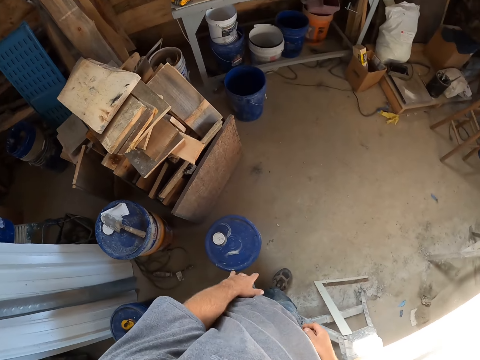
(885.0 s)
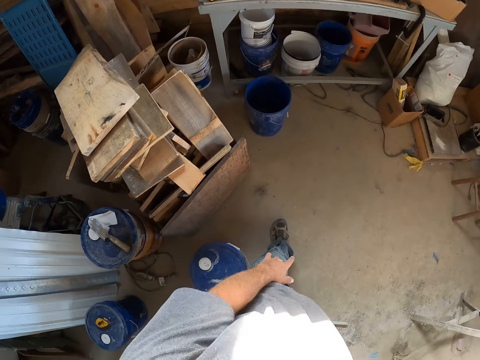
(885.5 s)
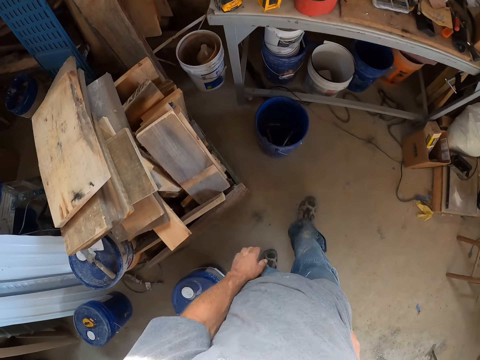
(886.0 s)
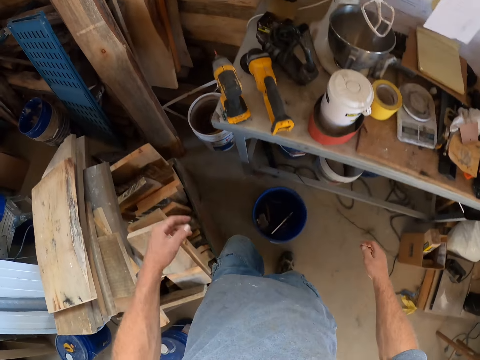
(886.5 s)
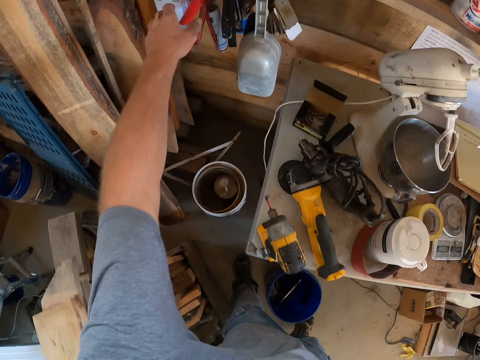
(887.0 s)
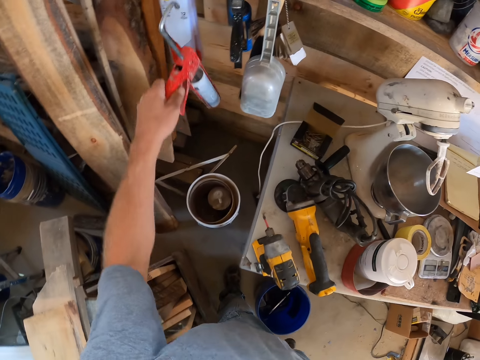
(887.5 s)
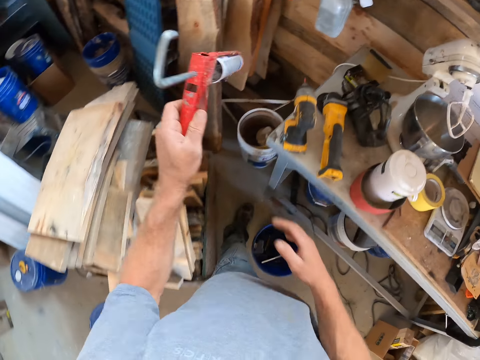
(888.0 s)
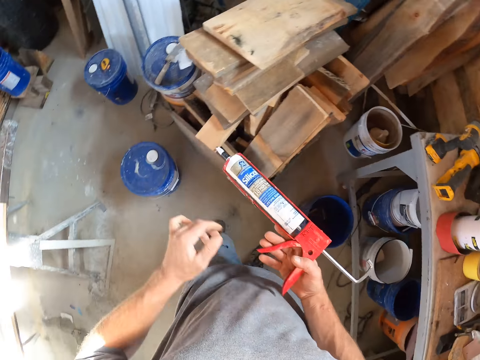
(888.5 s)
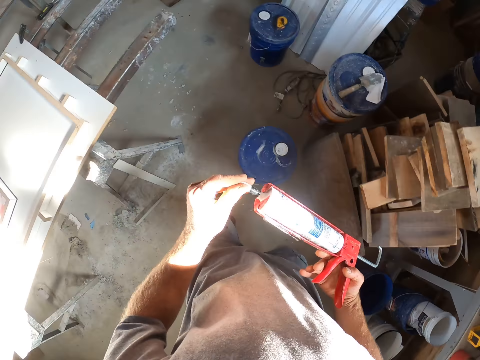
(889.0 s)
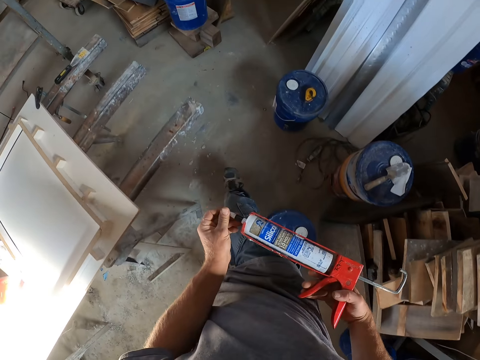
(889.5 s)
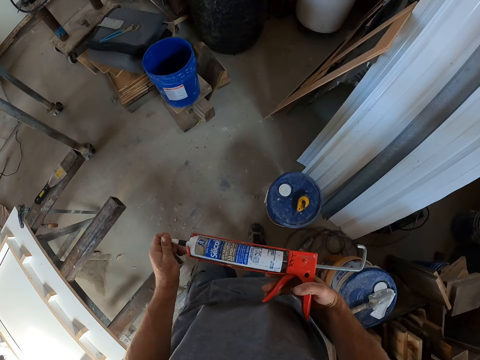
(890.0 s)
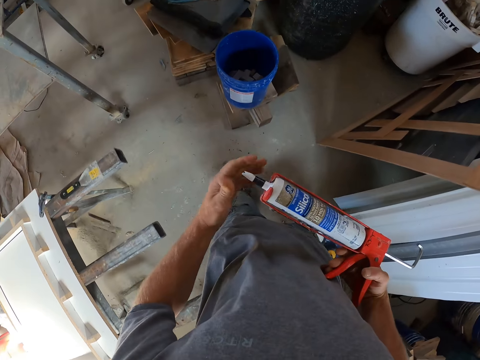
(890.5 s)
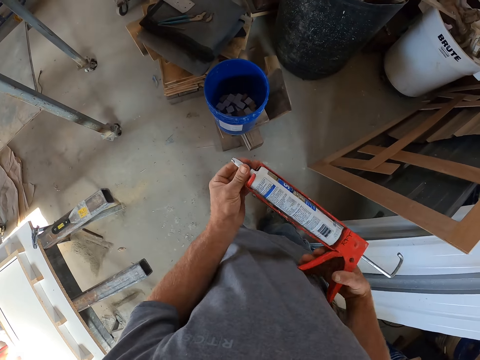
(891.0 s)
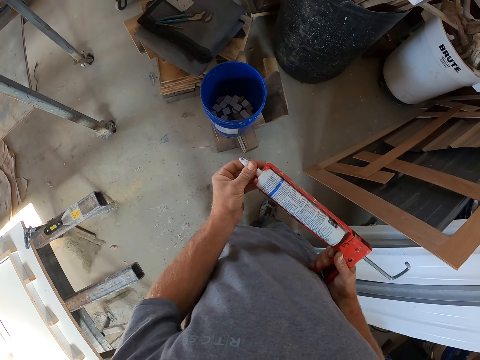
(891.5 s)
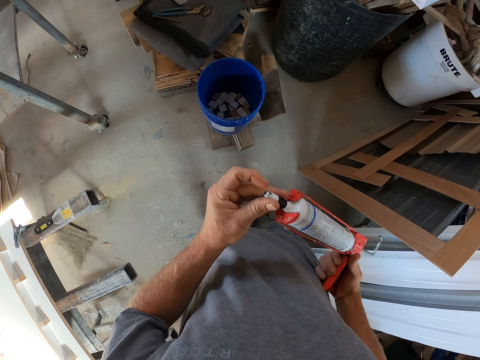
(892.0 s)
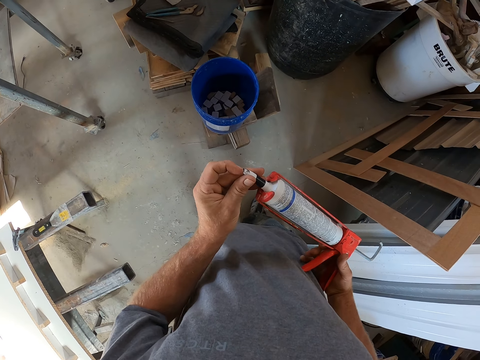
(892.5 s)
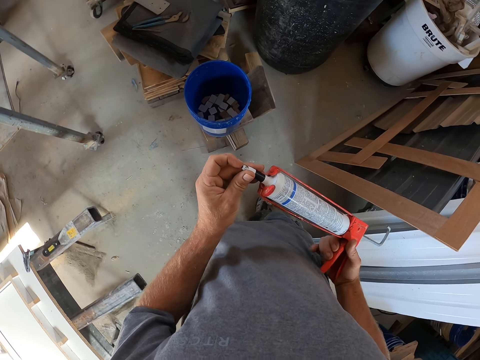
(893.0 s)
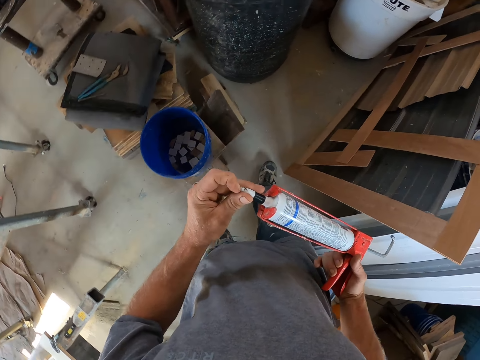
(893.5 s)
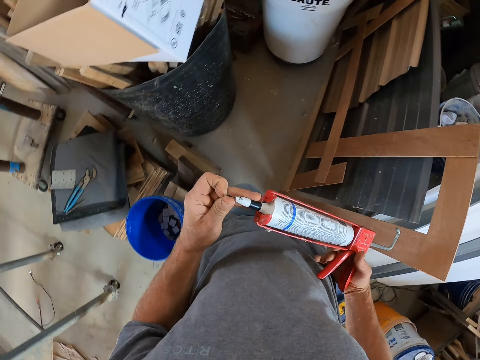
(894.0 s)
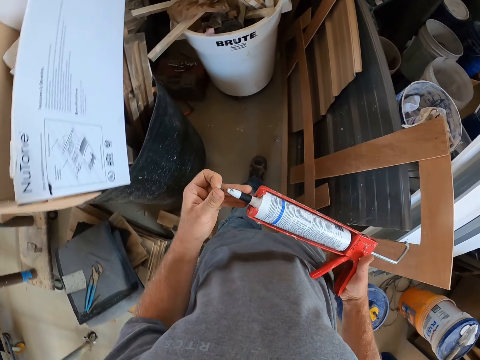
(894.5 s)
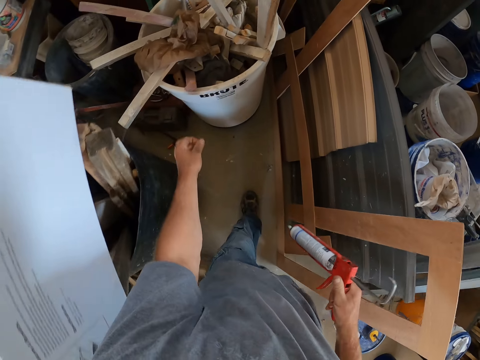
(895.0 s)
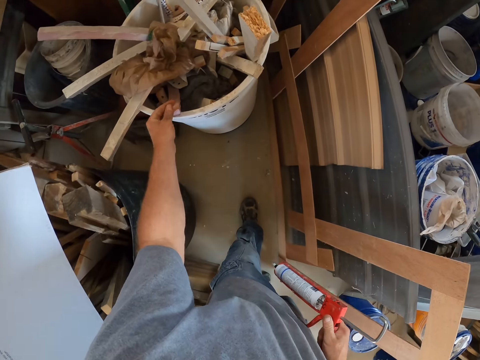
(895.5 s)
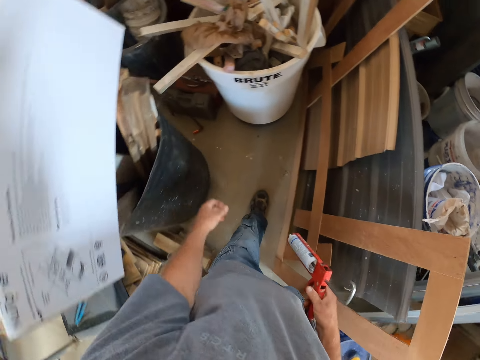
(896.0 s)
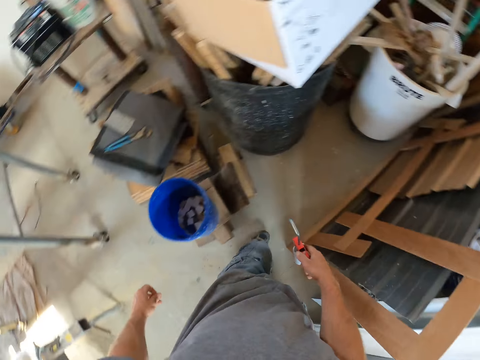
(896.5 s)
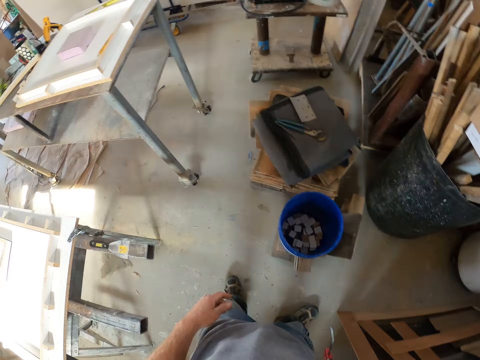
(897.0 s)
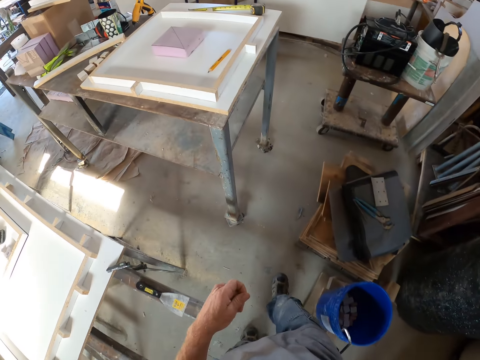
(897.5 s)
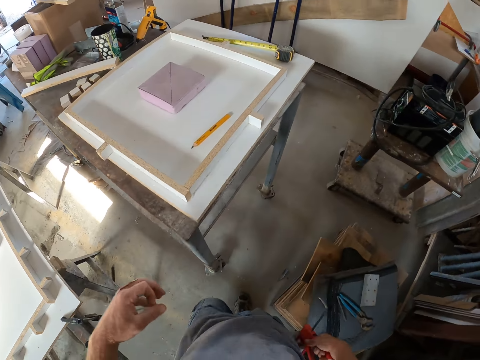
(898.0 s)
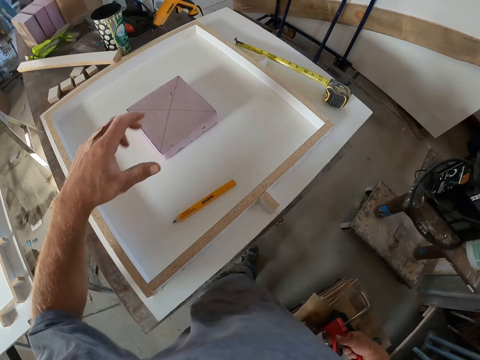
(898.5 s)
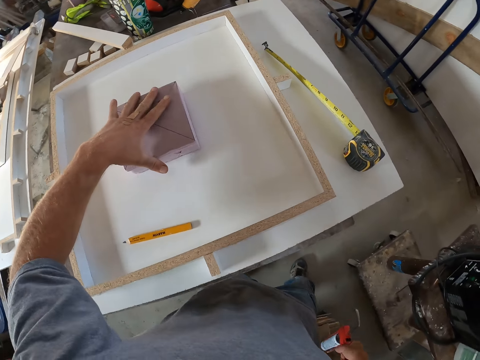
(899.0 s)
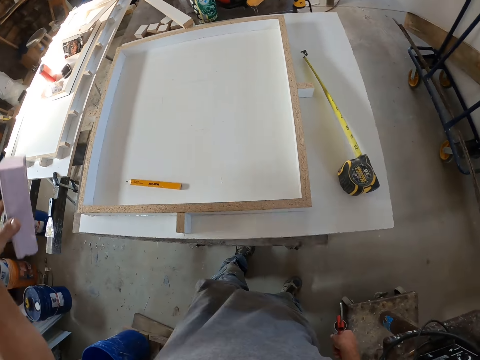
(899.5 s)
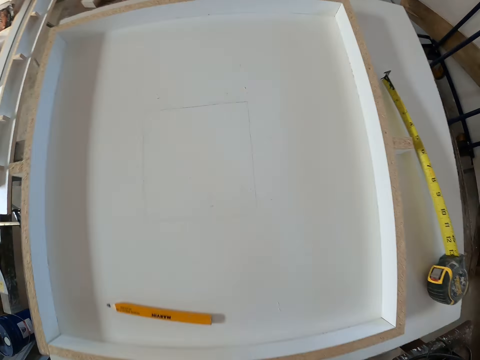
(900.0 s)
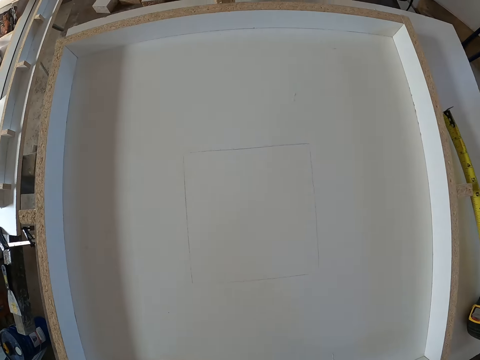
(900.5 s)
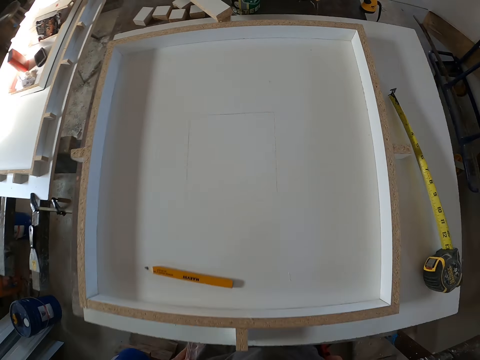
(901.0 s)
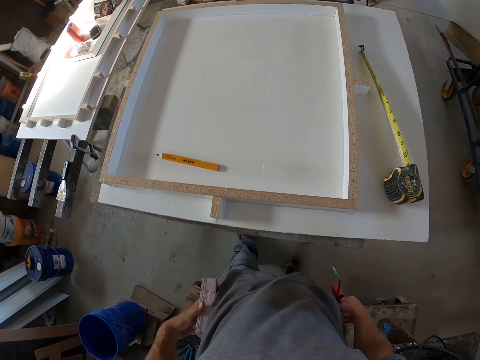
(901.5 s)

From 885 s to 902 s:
The camera wearer takes a glue gun from the table. They remove the pin in the glue gun. They throw something in the bucket. They move. They take the carton on the board.

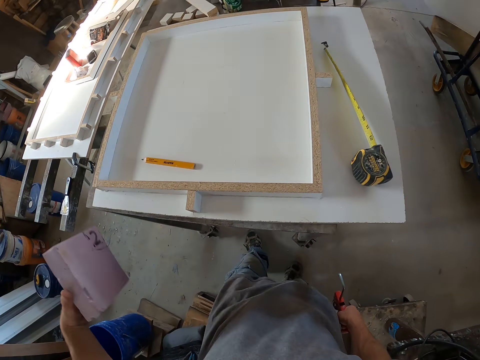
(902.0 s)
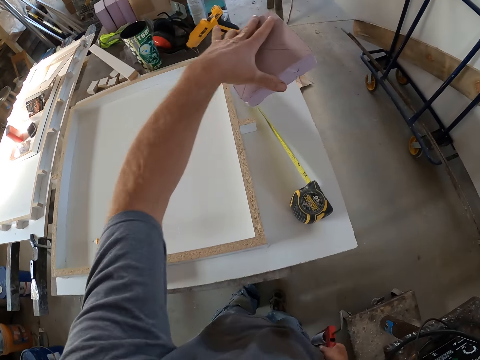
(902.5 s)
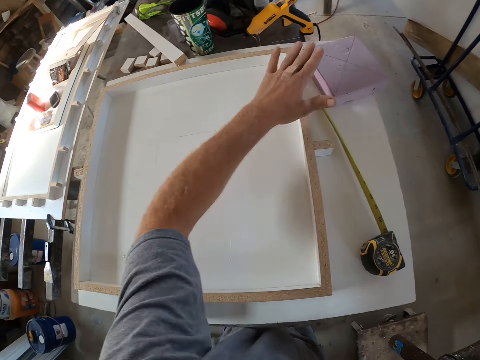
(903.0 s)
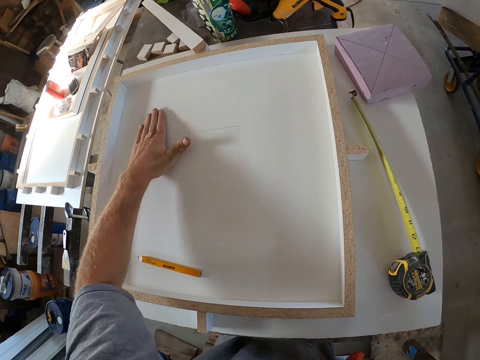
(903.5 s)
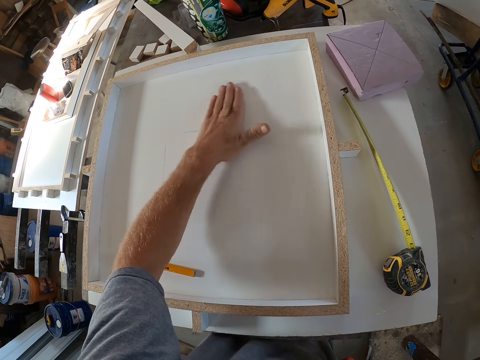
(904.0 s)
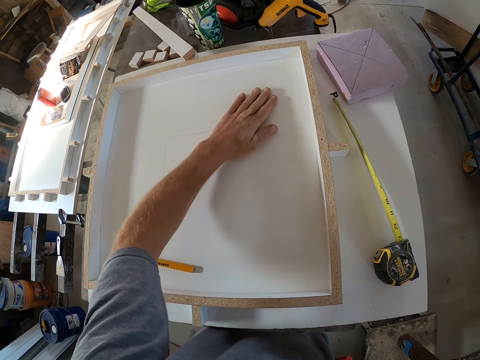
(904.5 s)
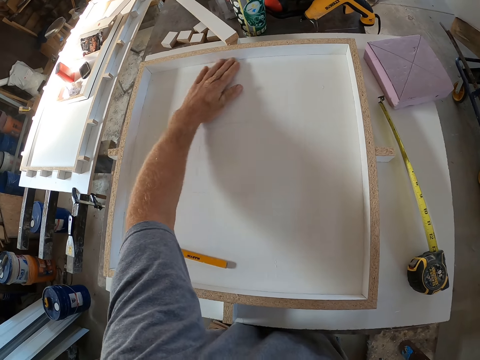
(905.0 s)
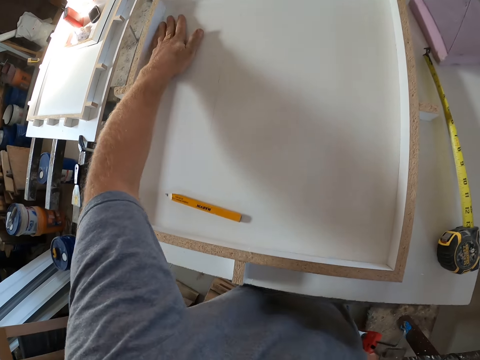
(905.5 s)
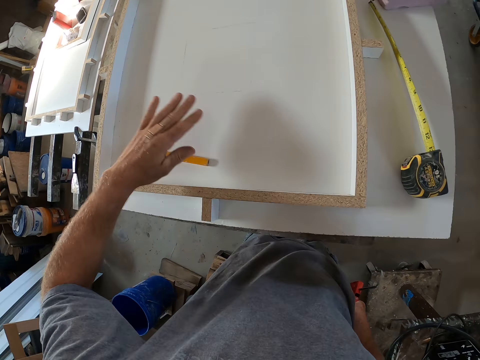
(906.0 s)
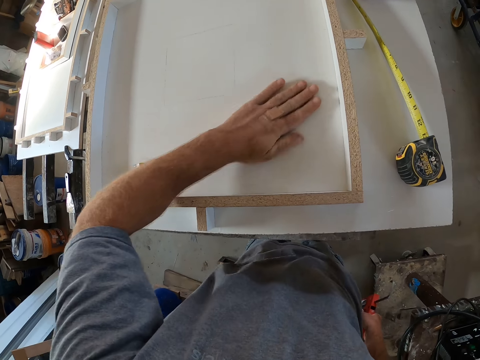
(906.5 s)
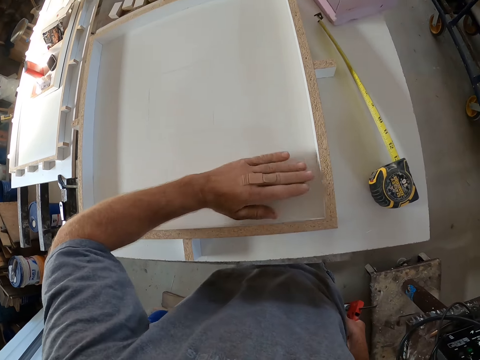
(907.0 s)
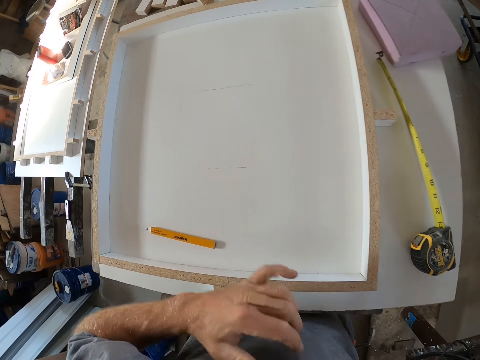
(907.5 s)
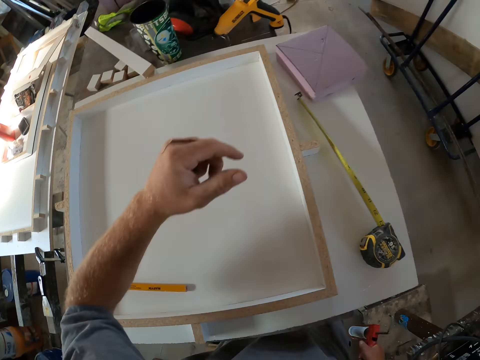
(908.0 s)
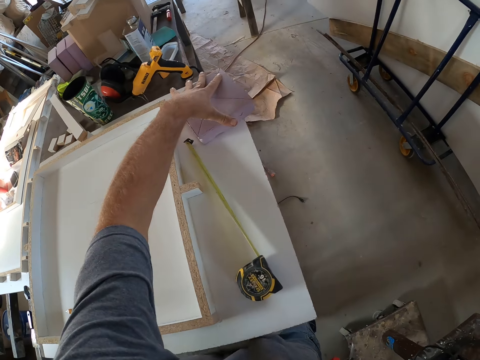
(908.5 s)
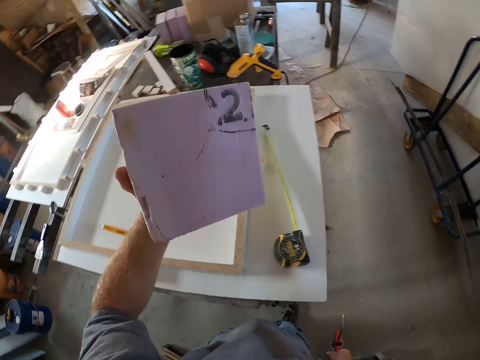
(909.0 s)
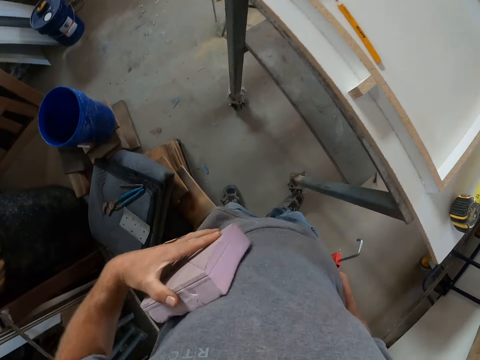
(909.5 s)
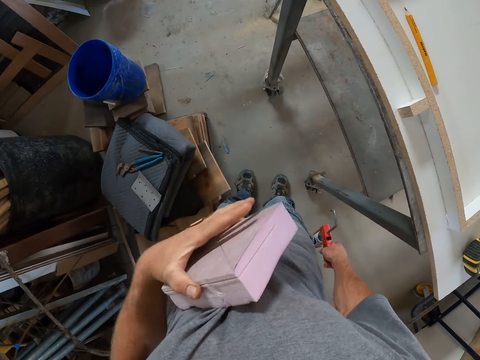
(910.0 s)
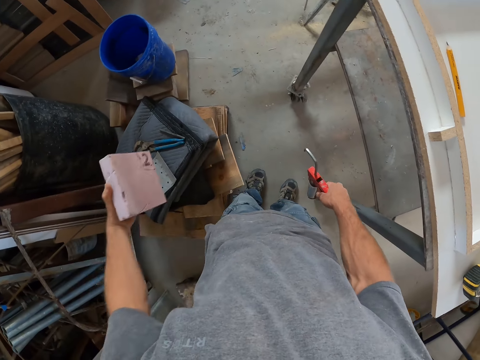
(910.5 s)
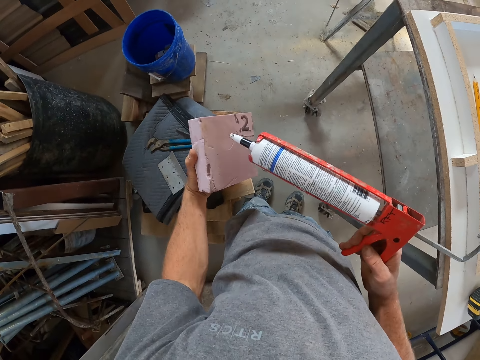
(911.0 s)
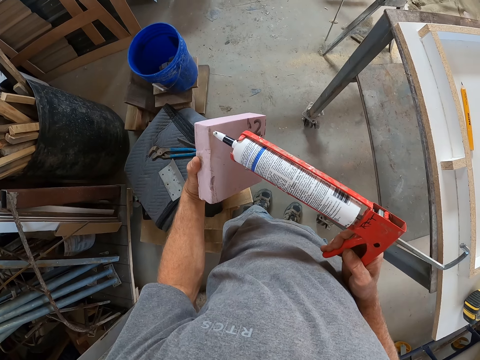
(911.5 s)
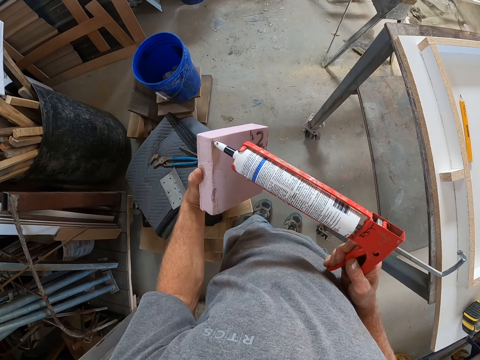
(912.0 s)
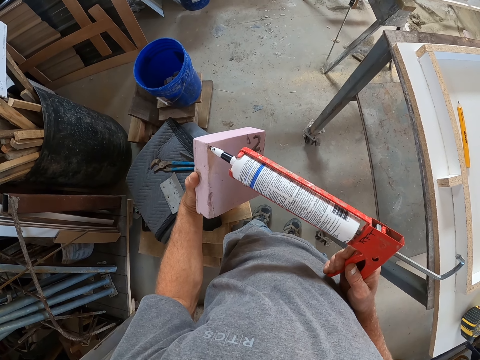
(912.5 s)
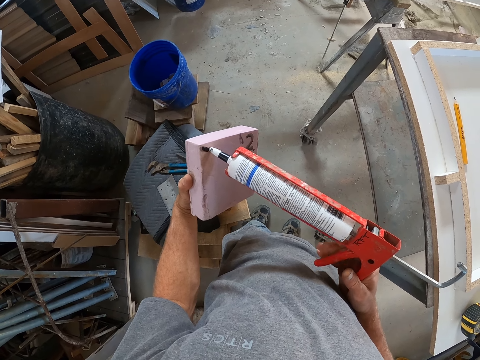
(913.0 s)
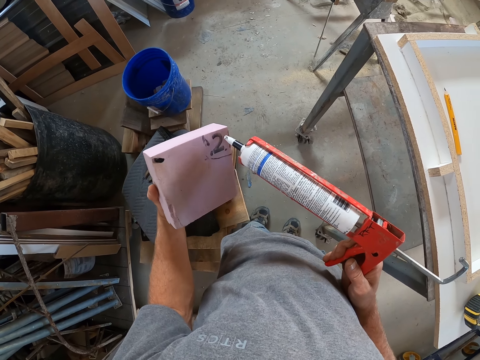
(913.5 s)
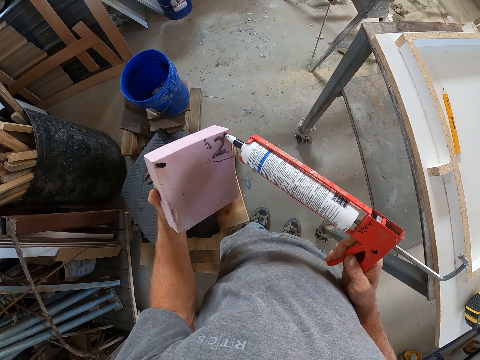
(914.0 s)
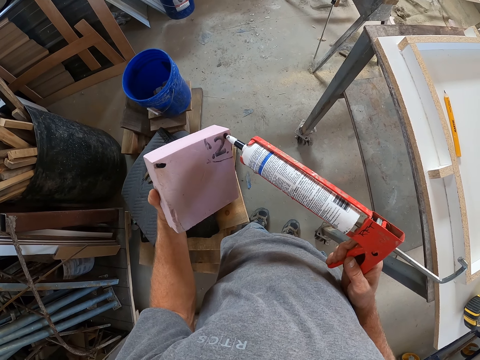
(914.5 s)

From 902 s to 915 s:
The camera wearer drops the carton on the table. He cleans the table with his finger. He takes the carton on the board. He cleans the carton on his cloth. He measures the square box with something. He applies glue to the carton with the glue gun.
